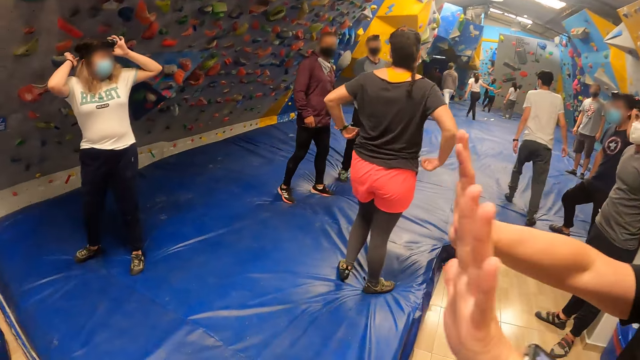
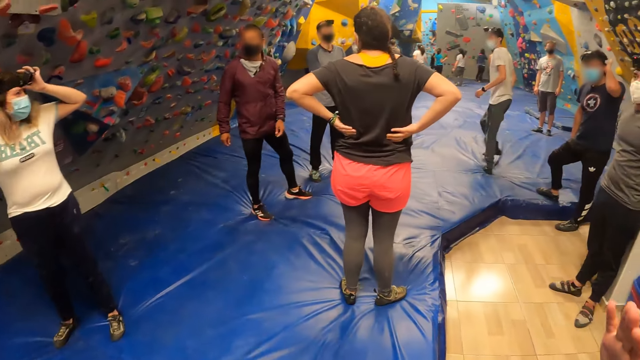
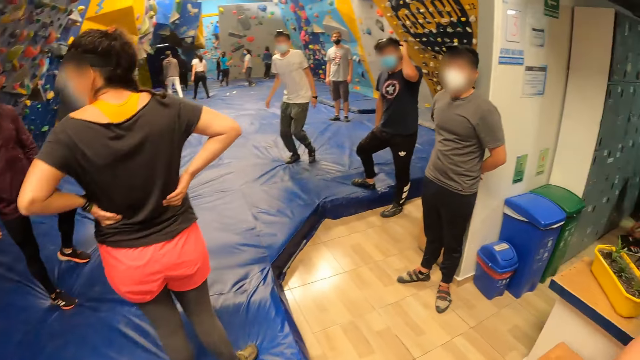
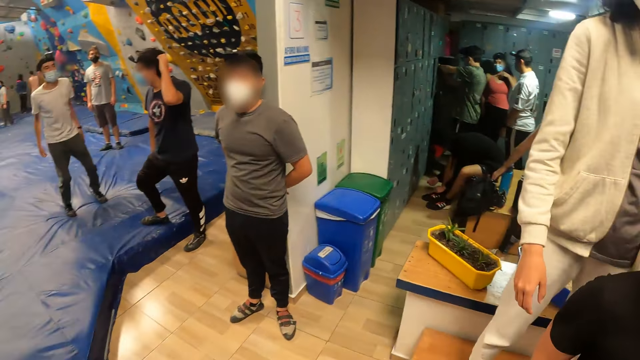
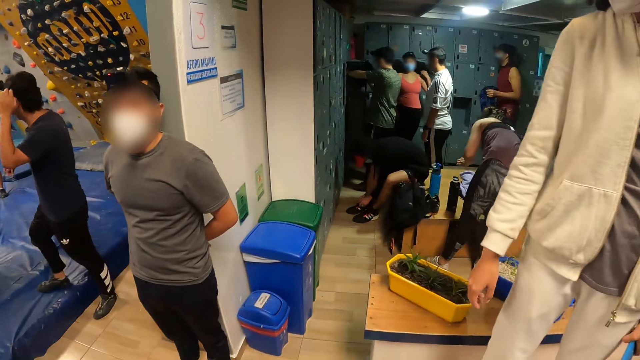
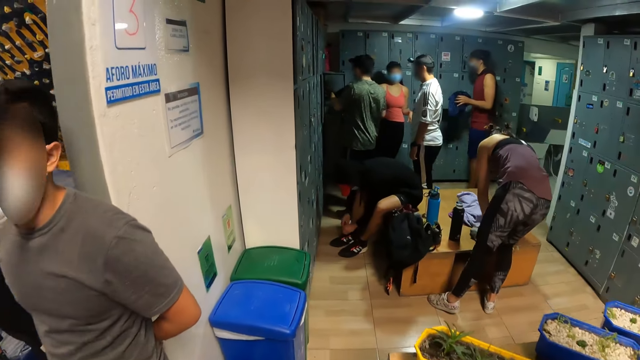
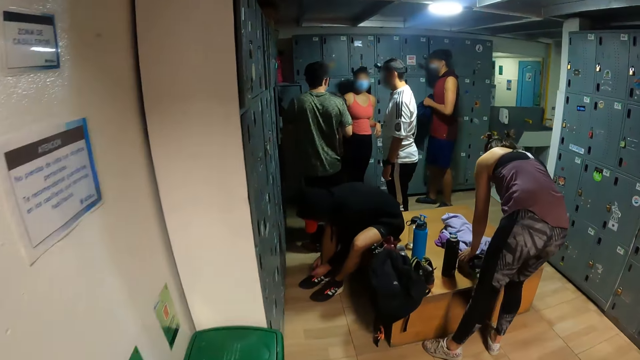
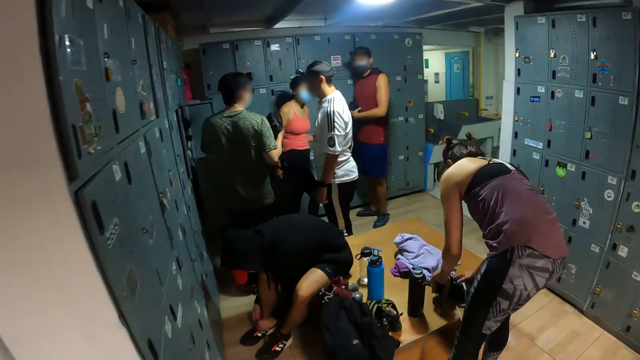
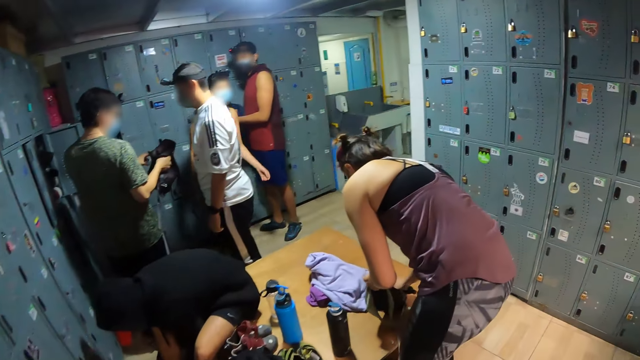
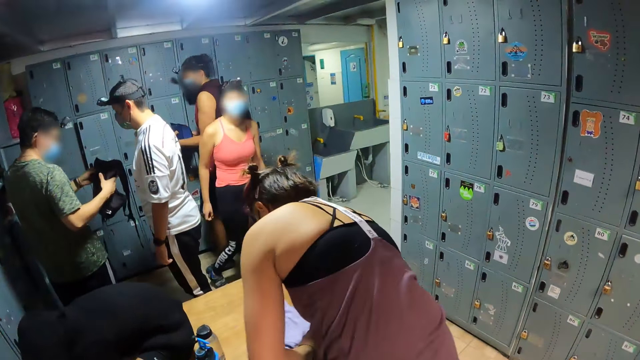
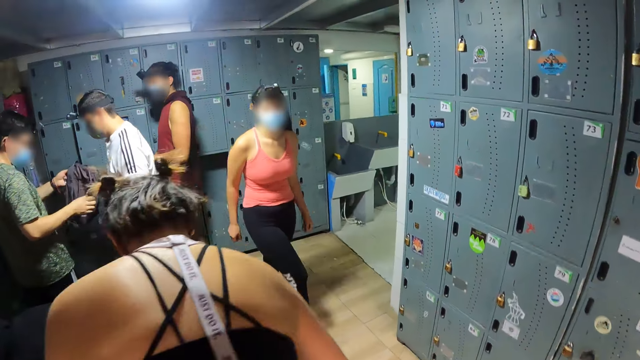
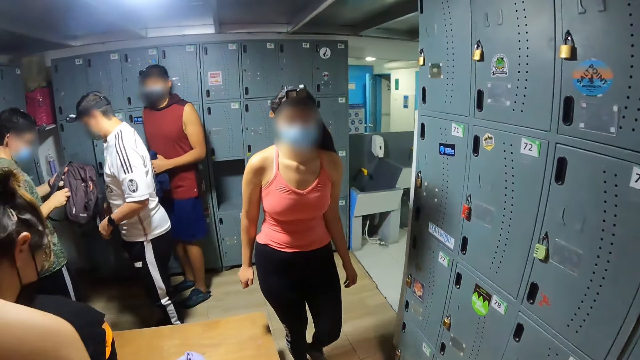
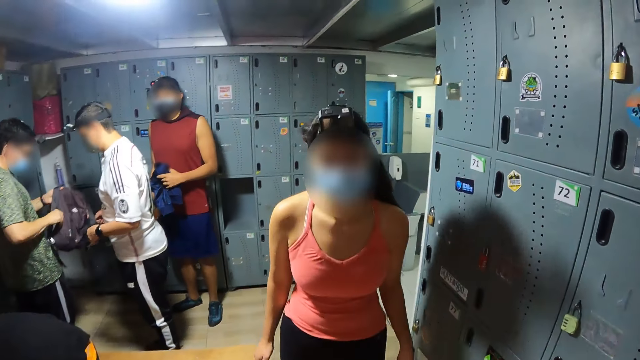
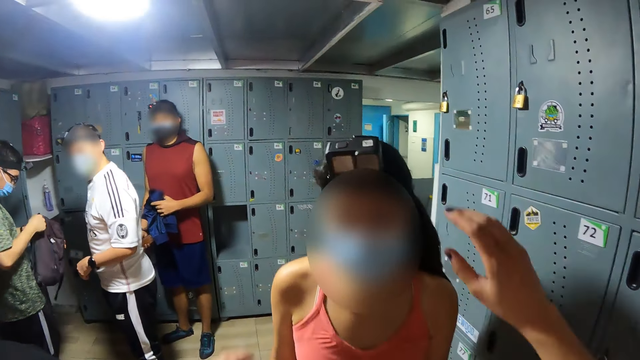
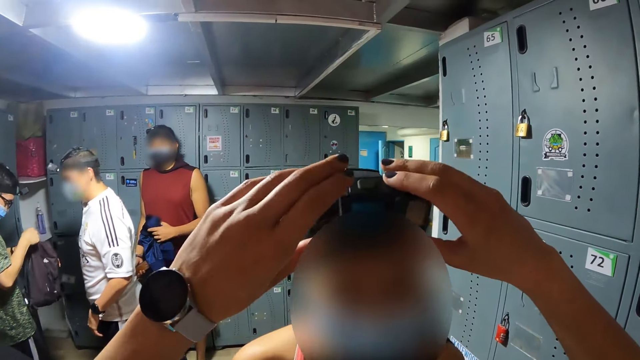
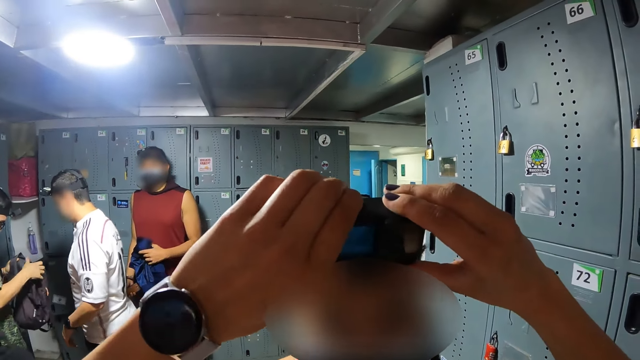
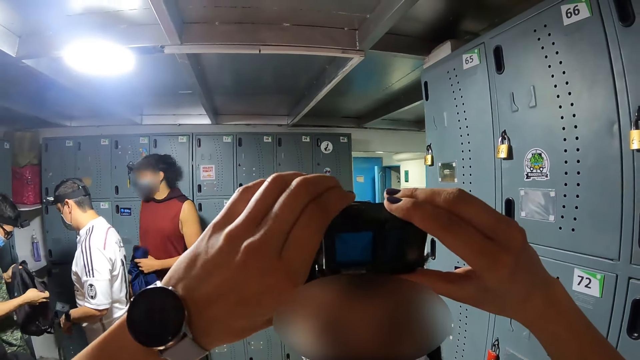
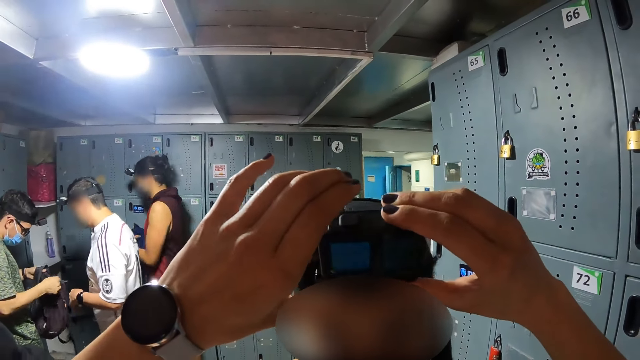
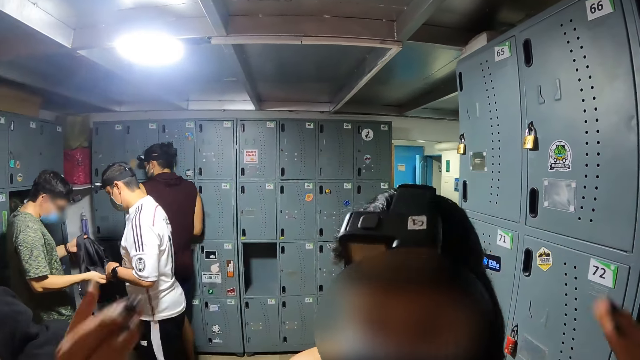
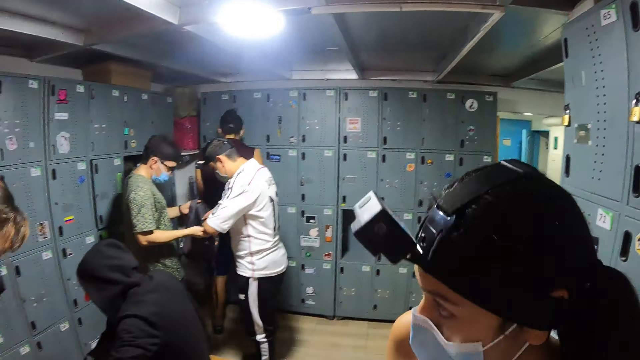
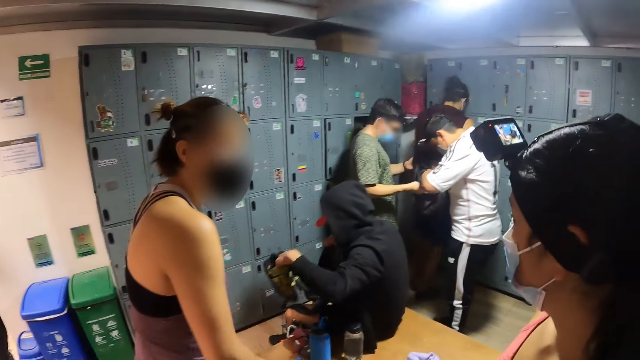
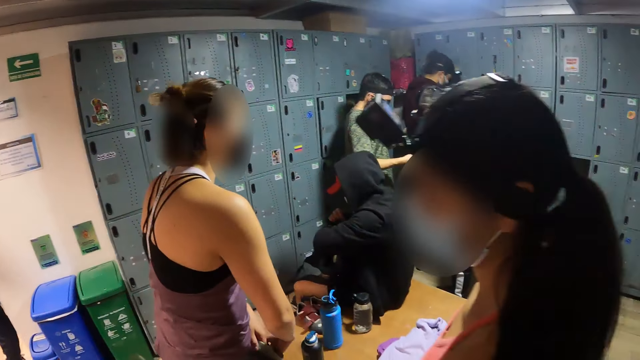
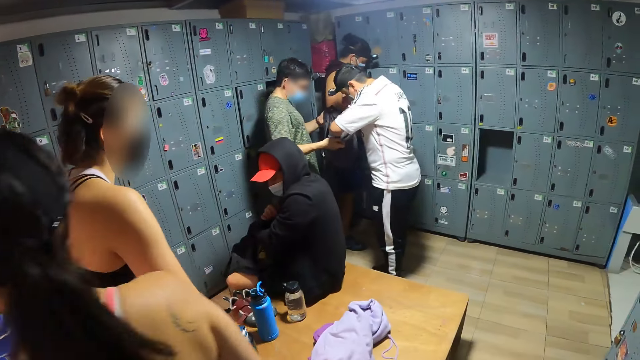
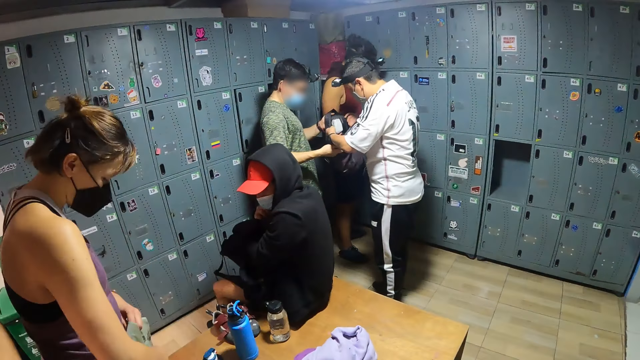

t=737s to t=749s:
The camera wearer walks around. She places her right hand on a camera on a woman's head. She places her left hand on the camera placed on the woman's head. She adjusts the camera. She switches on the camera on the woman's head with her left hand. She removes her left hand from the camera on the woman's head. She removes her right hand from the camera on the woman's head. She looks around.

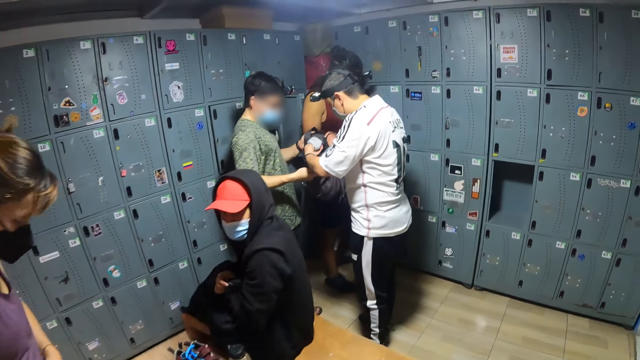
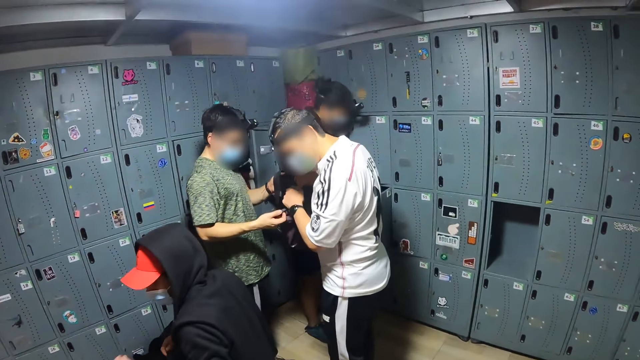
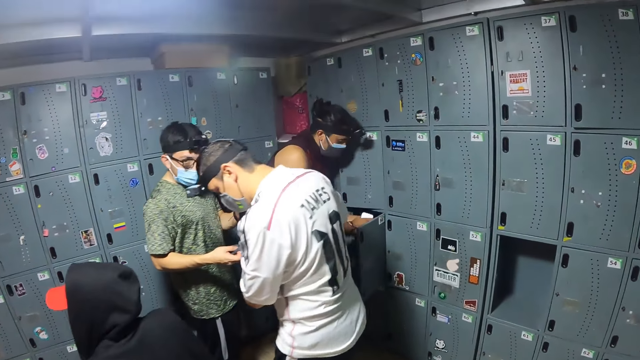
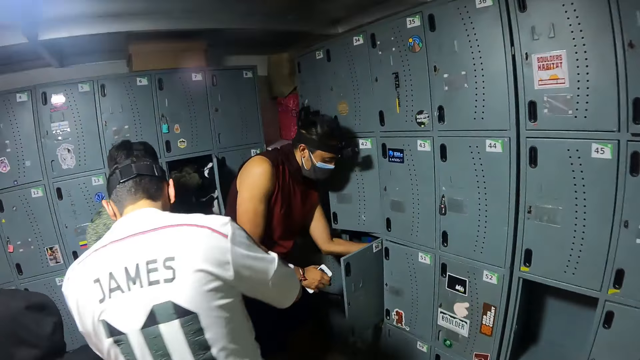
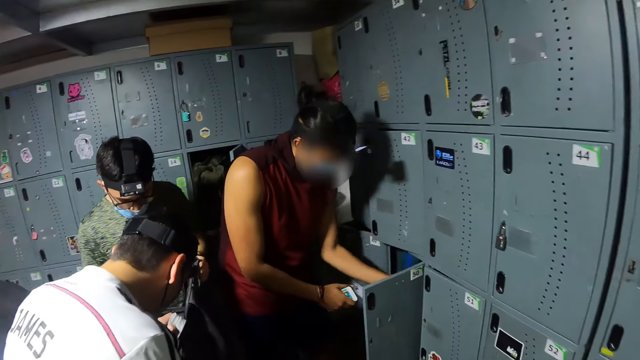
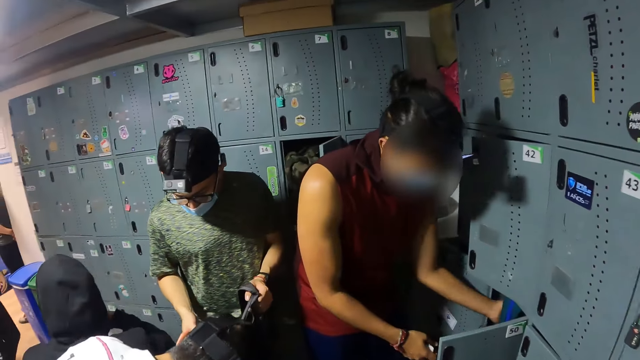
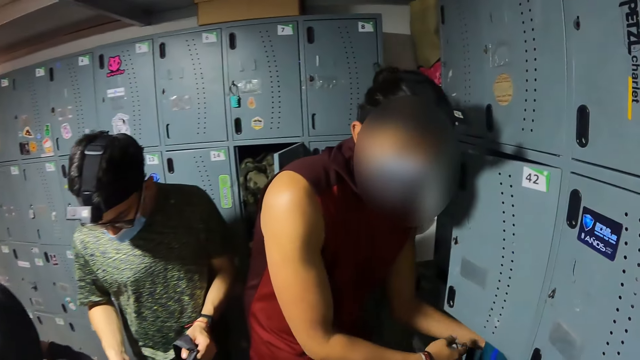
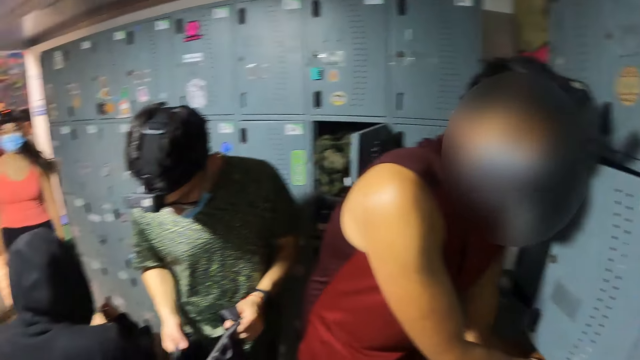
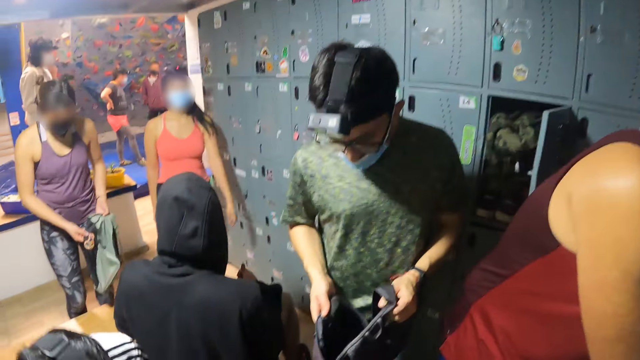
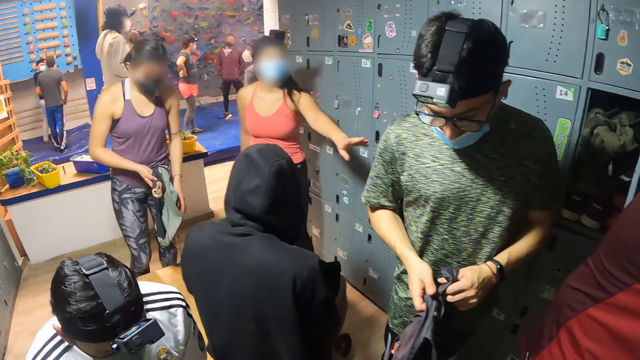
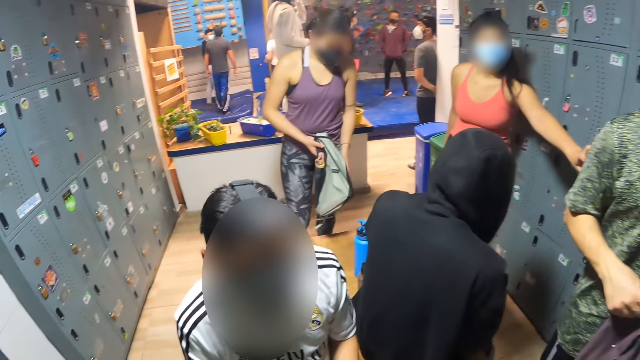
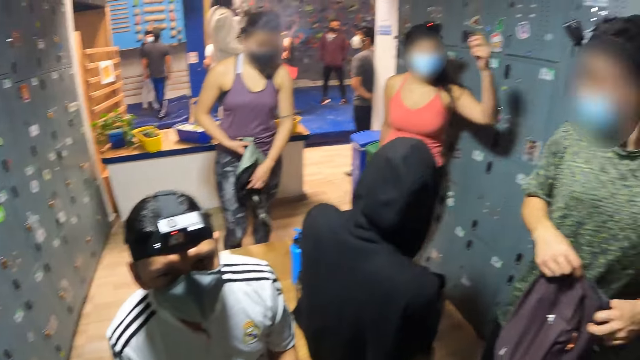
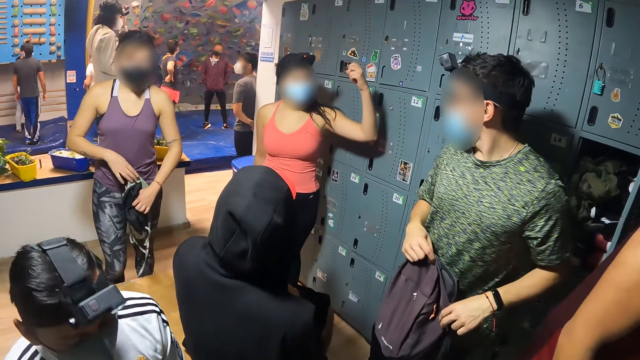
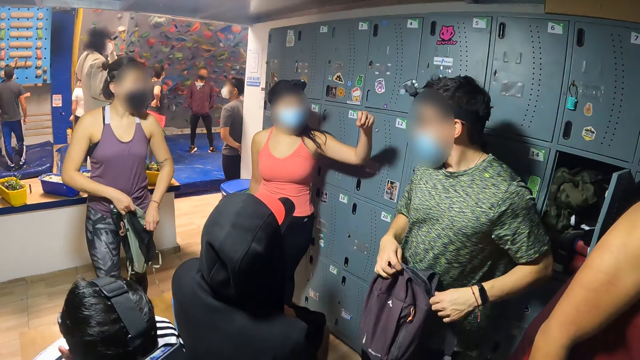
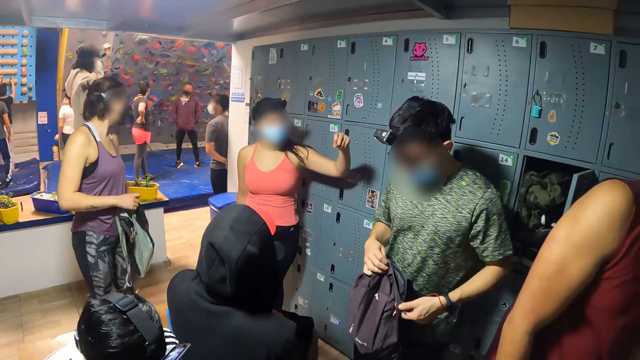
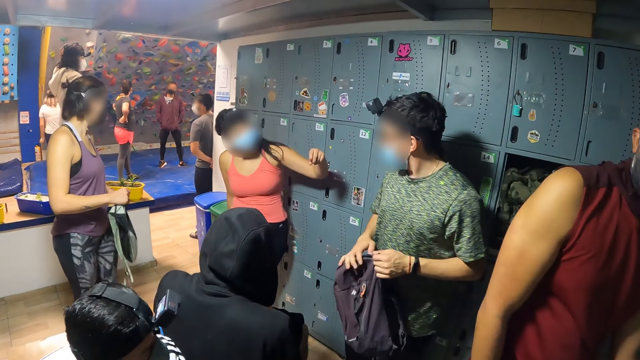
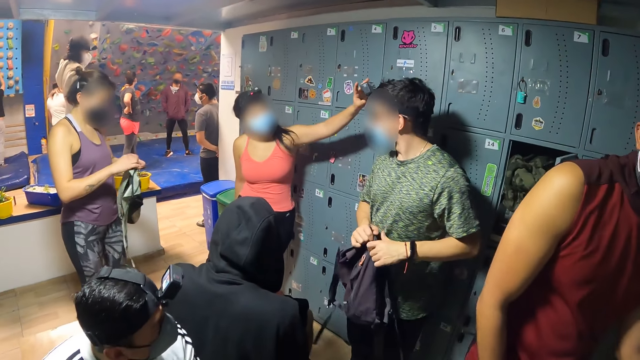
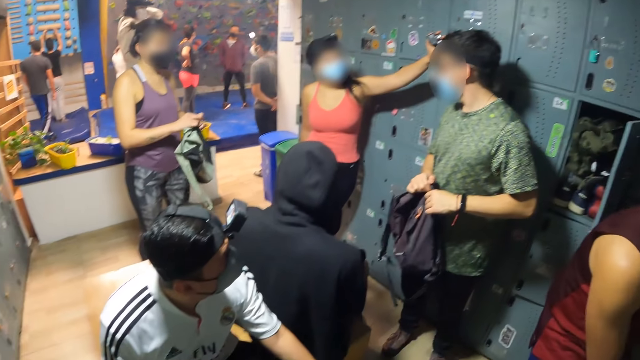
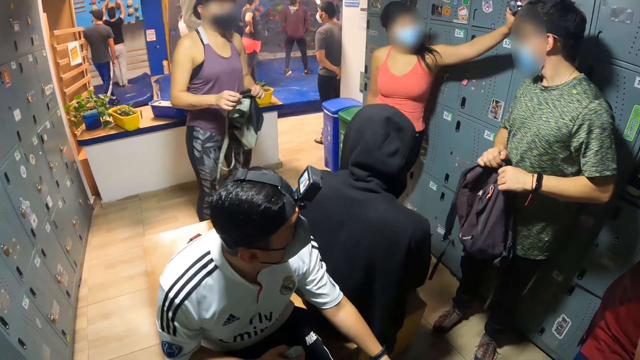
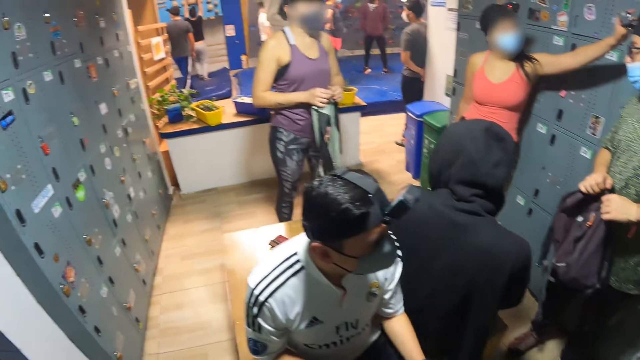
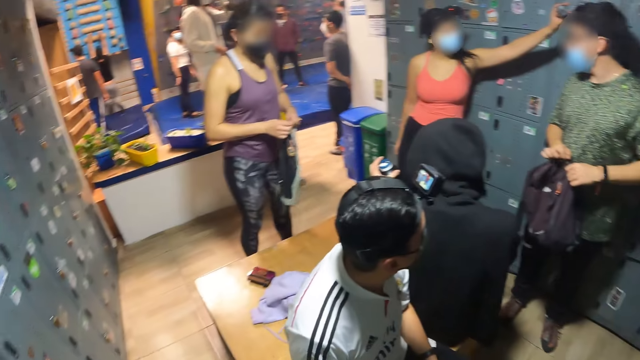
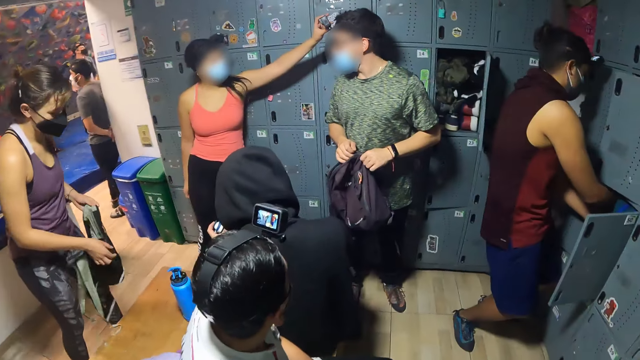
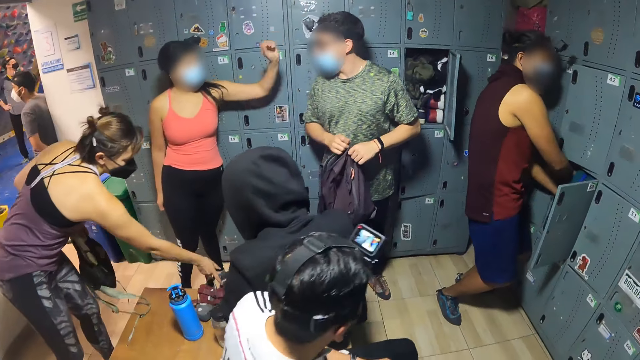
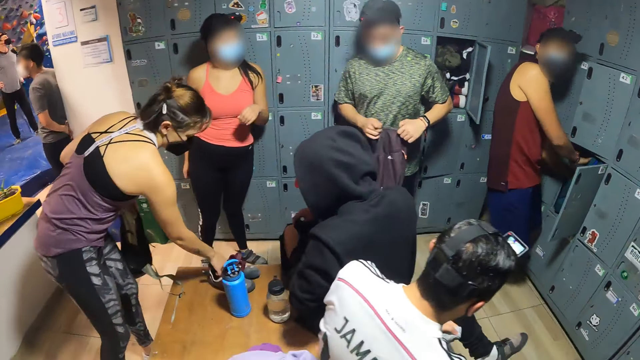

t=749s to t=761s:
The camera wearer walks around. They look around. They walk around.
